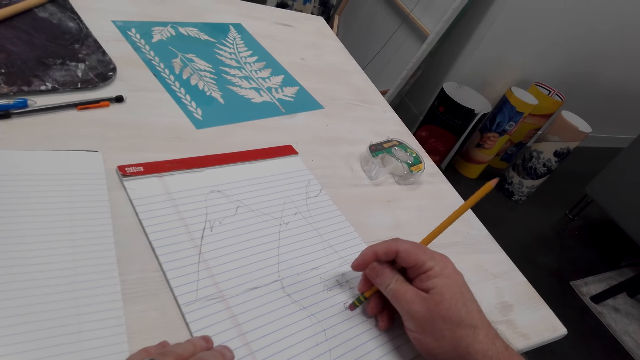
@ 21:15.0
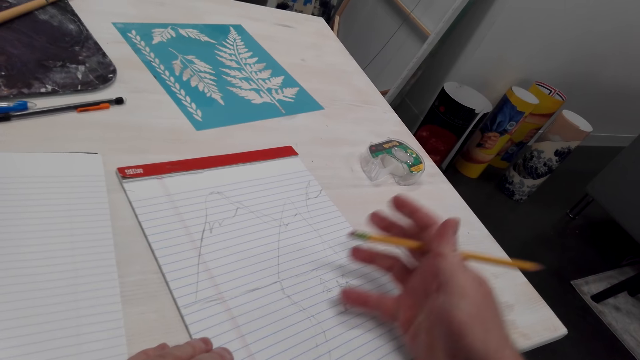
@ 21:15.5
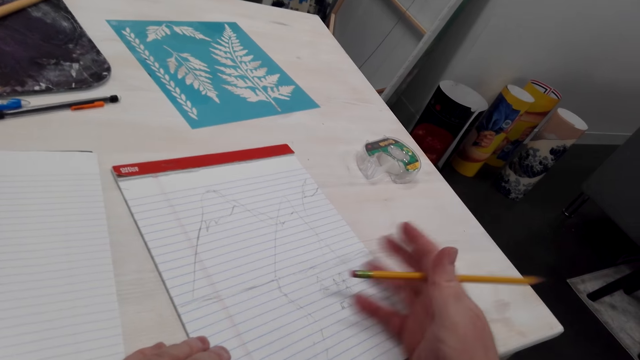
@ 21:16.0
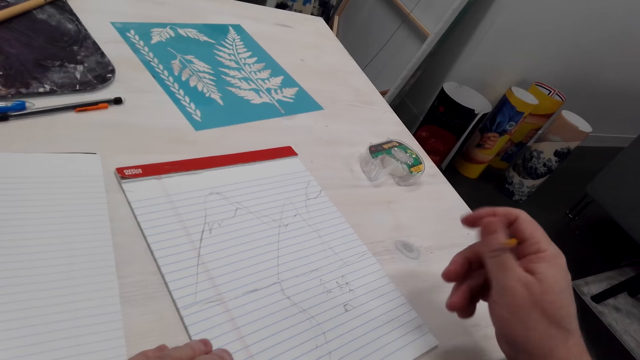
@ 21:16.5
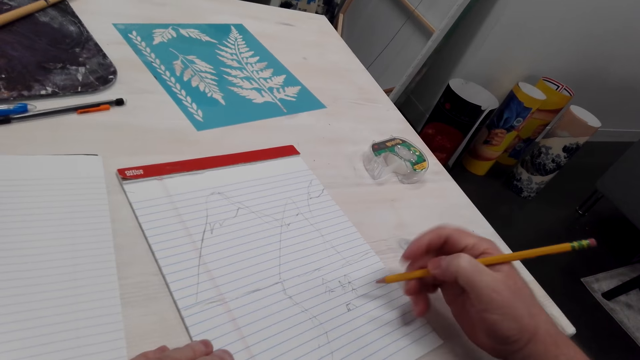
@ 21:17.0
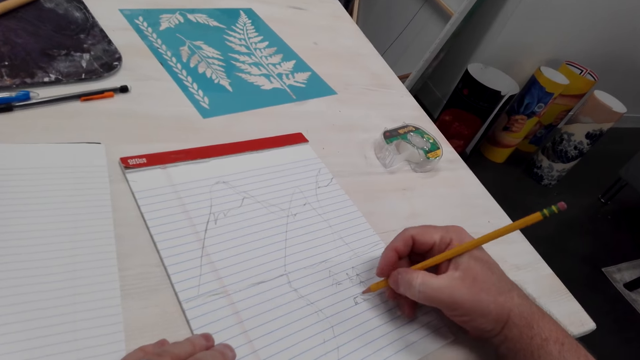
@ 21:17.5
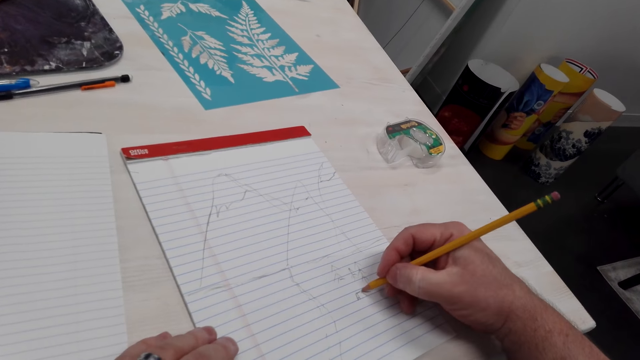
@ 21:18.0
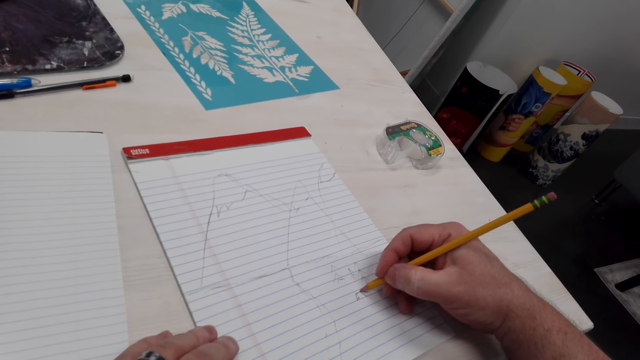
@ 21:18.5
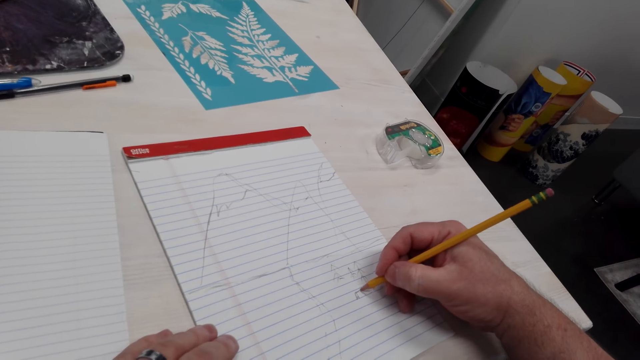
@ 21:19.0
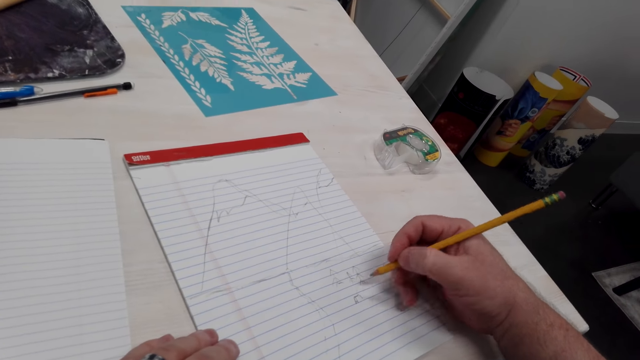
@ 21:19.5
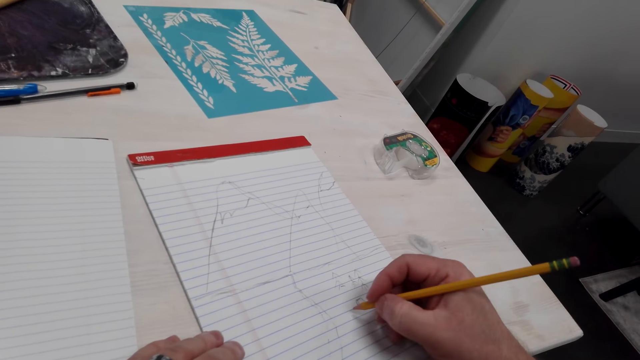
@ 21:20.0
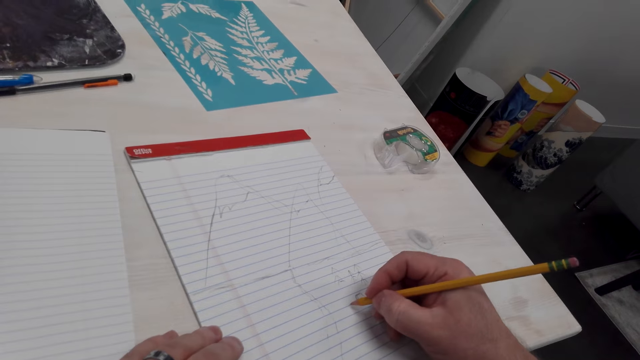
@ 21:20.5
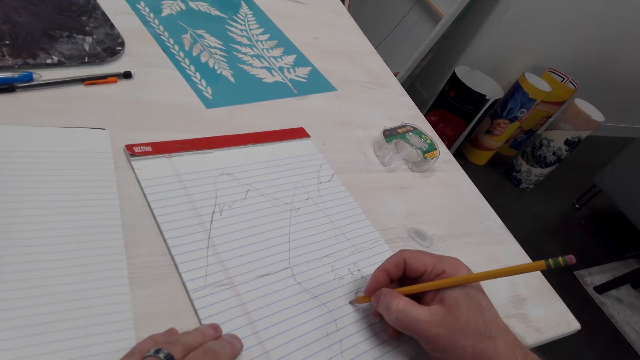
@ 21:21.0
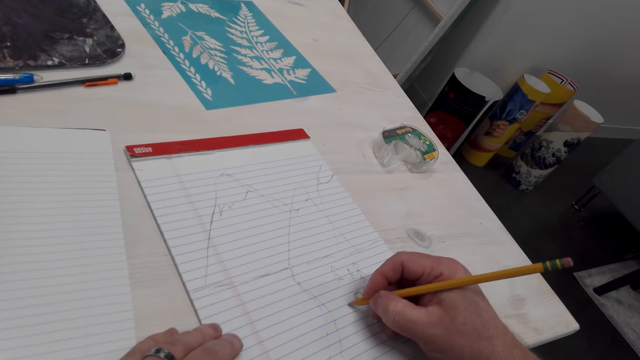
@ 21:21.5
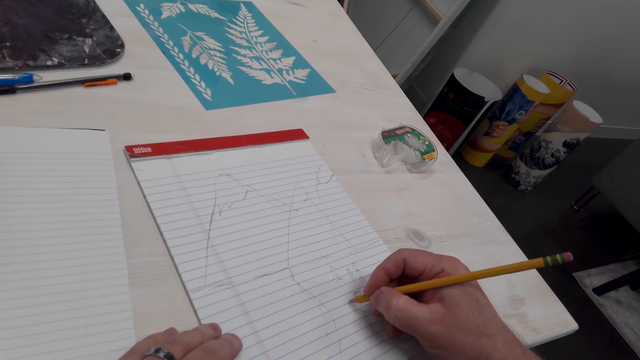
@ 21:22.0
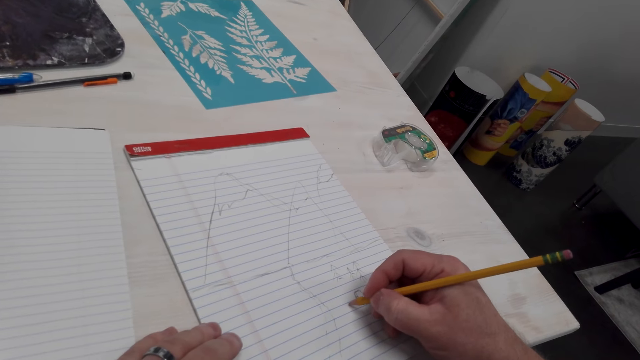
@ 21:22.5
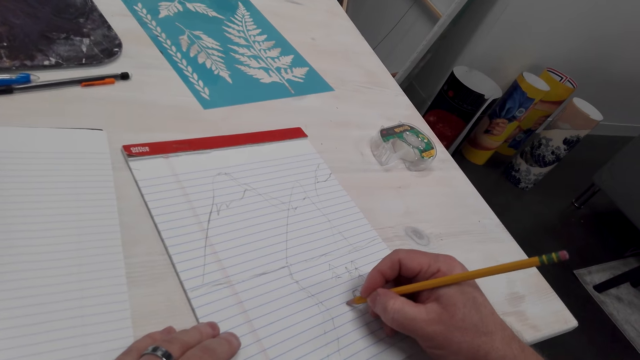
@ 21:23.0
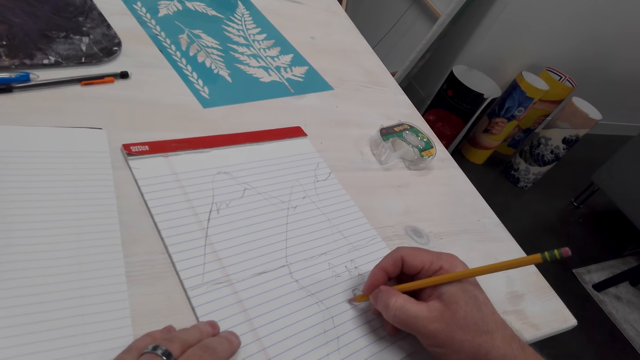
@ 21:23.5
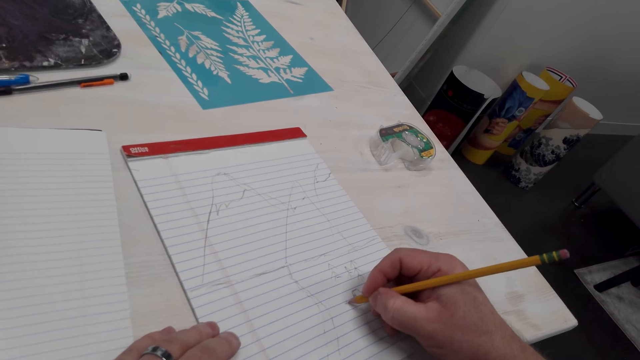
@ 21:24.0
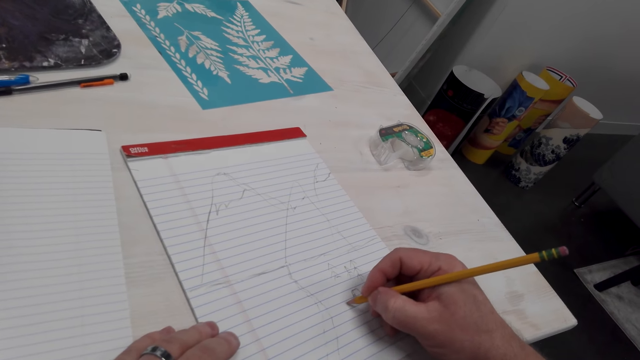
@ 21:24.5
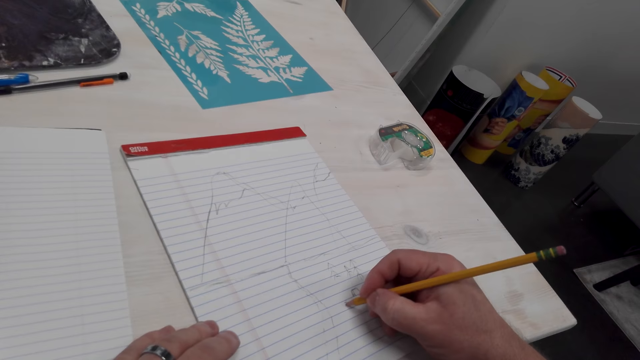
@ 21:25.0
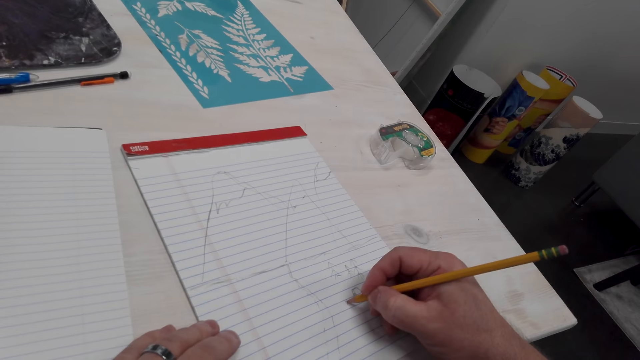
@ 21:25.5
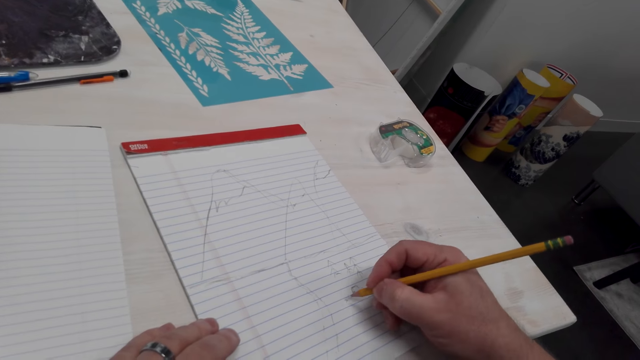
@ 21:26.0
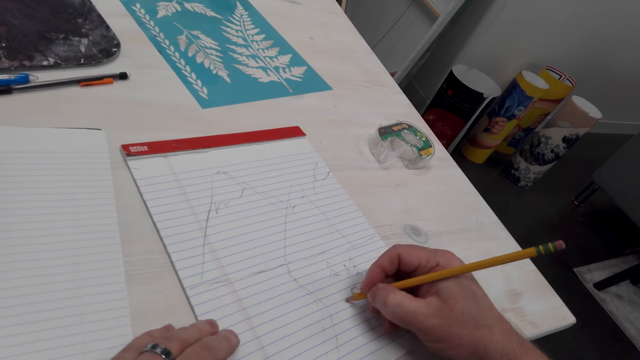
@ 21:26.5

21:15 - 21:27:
The camera wearer wipes the dirt off the drawing book with the right hand. They flip the pencil and move the pencil. They draw on the drawing book with the pencil.

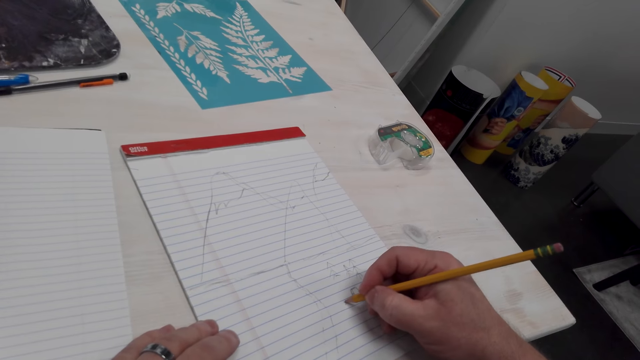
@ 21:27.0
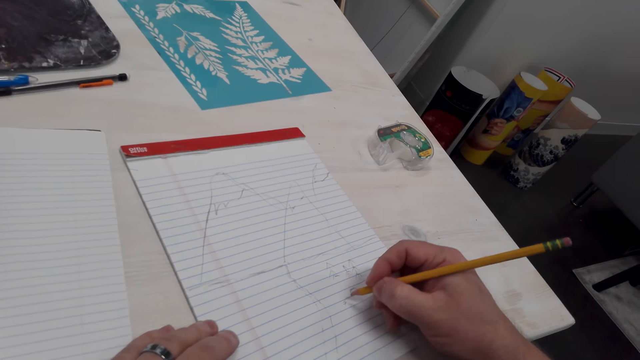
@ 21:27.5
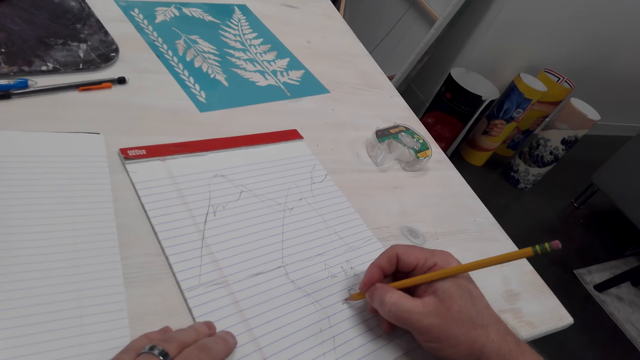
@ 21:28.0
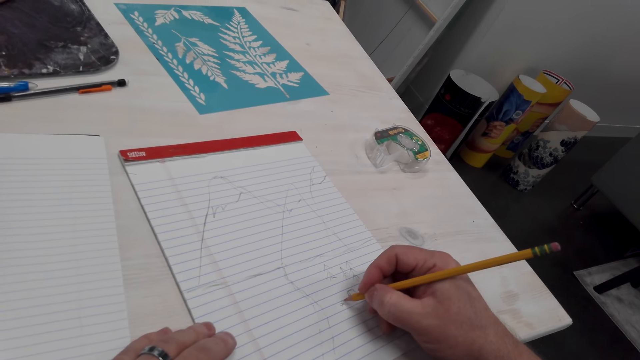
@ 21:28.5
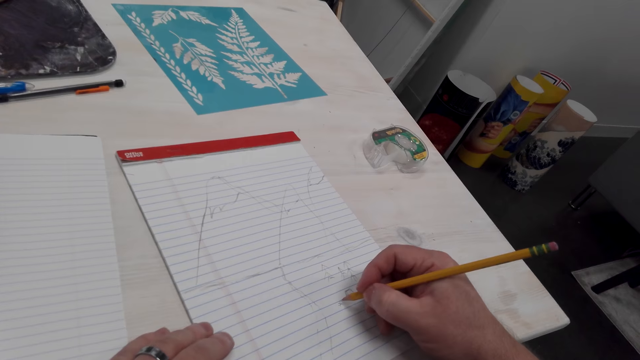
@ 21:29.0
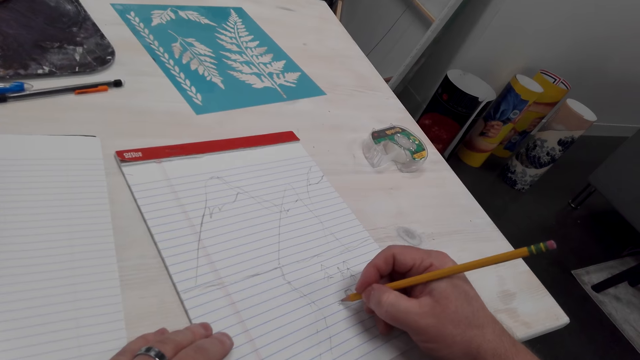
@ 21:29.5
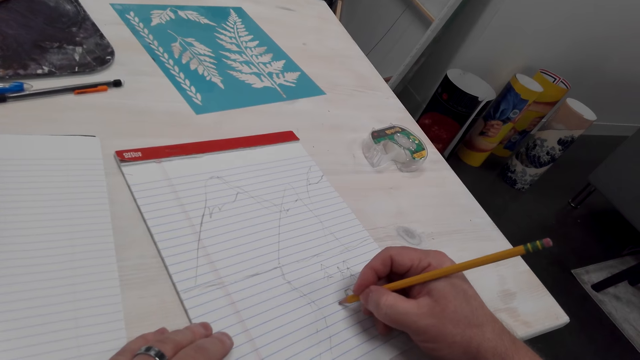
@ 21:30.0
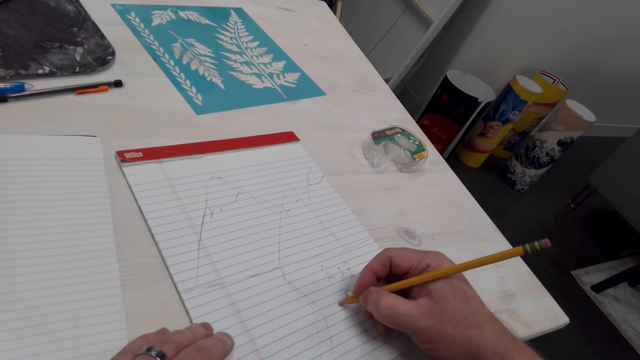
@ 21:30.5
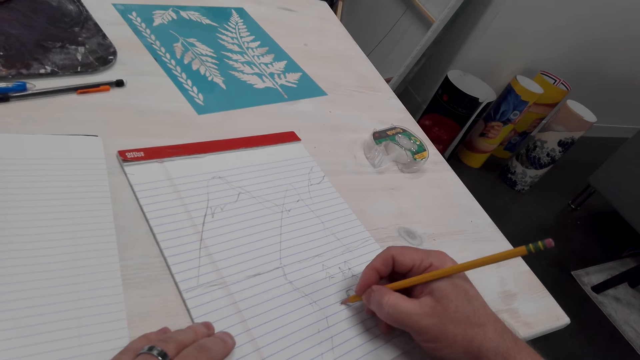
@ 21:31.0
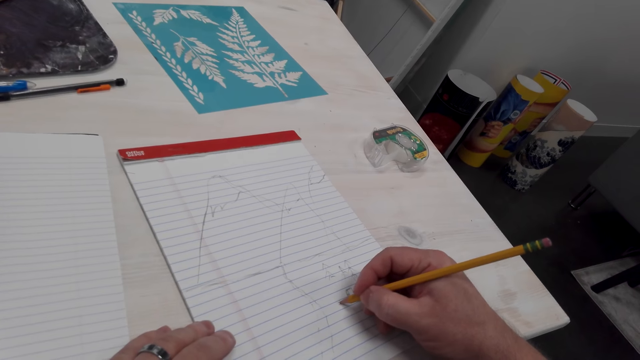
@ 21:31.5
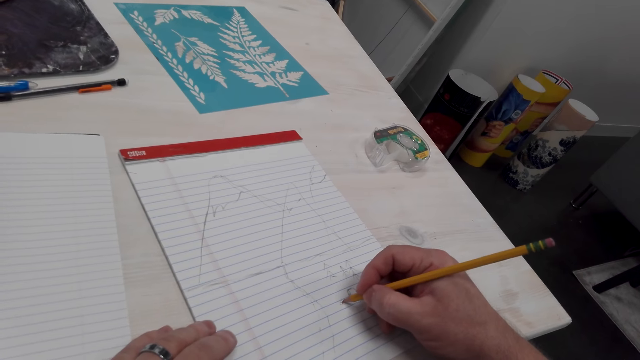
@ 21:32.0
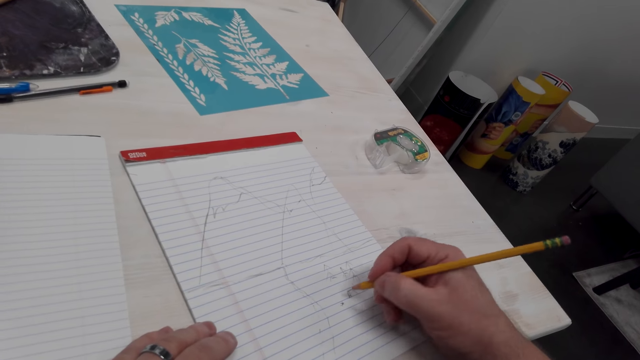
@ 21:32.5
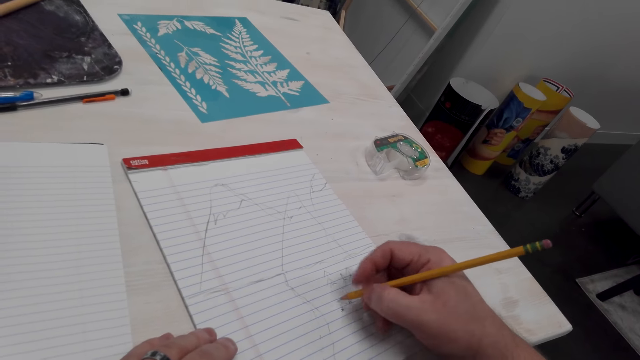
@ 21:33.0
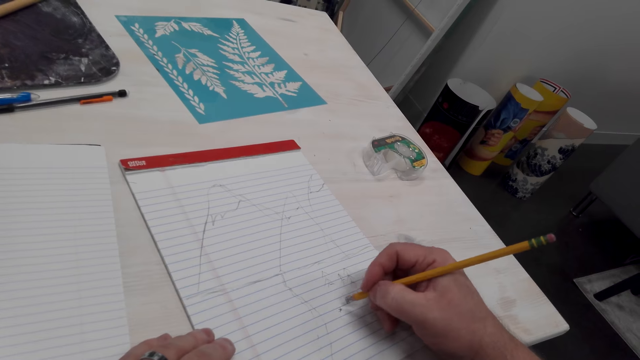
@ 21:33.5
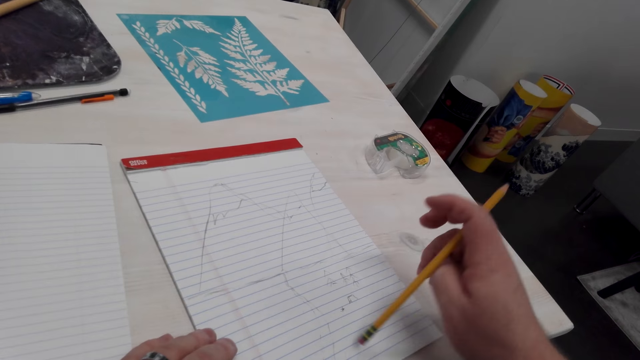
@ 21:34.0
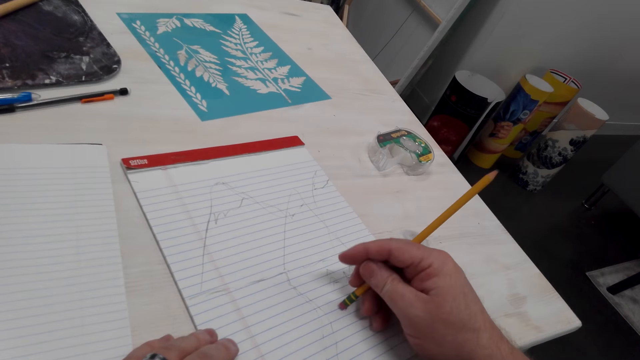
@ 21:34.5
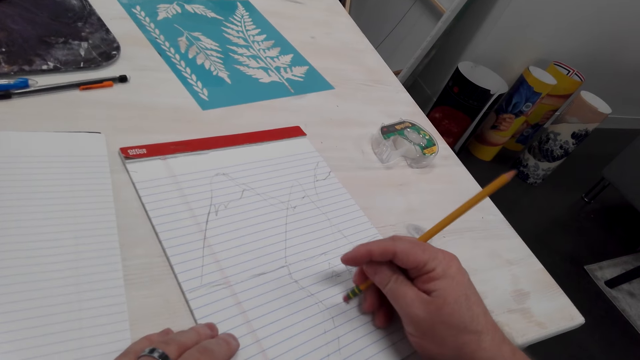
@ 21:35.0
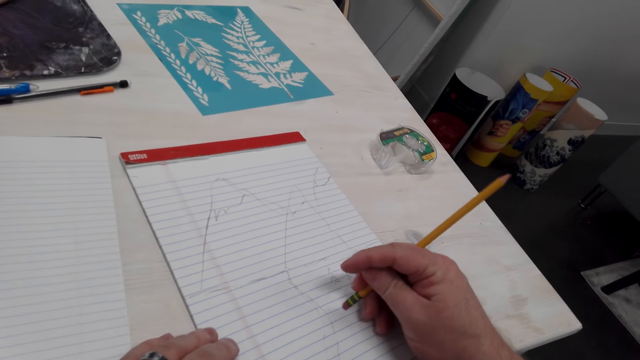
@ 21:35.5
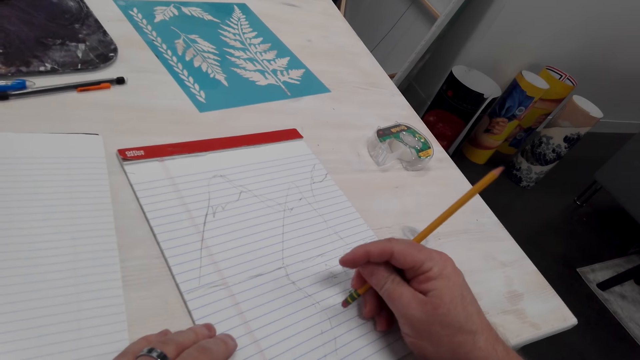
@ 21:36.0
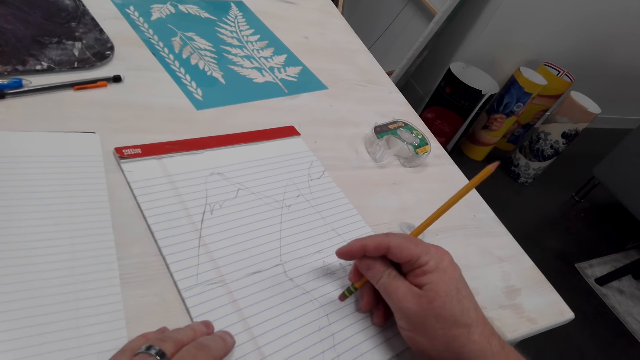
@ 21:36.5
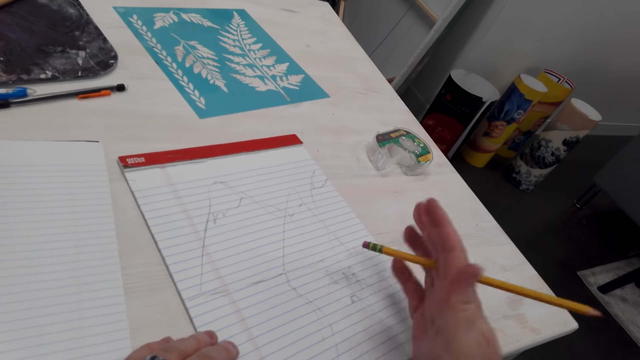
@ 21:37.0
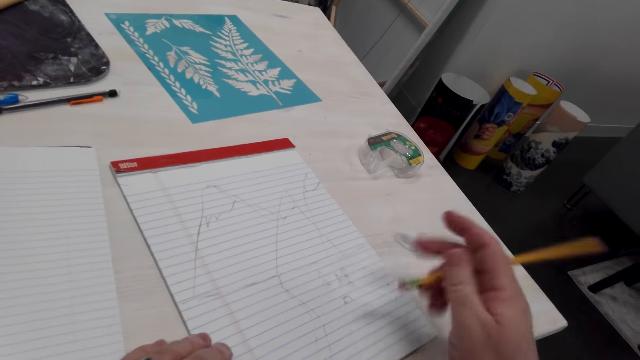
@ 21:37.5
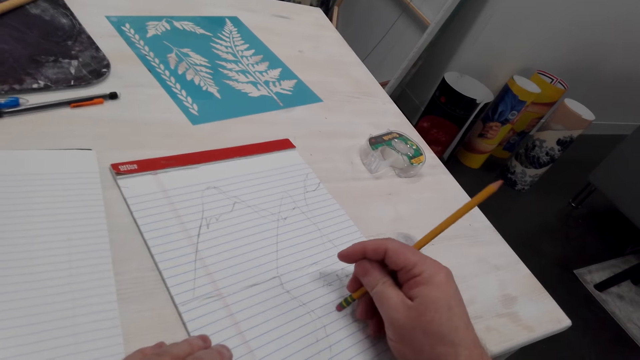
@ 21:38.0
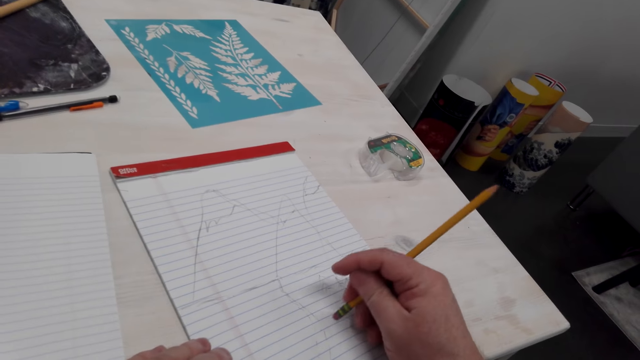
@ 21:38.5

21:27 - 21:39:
The camera wearer flips the pencil. They rub the drawing with a rubber. They wipe the dirt off the drawing book with the right hand. They rub the drawing with the rubber.
